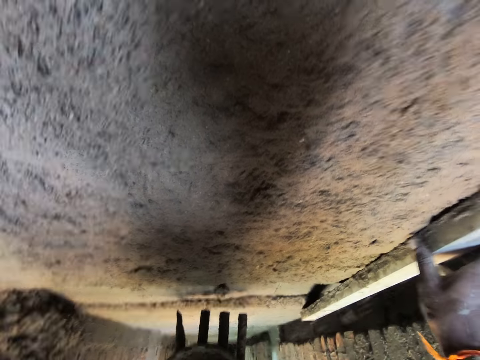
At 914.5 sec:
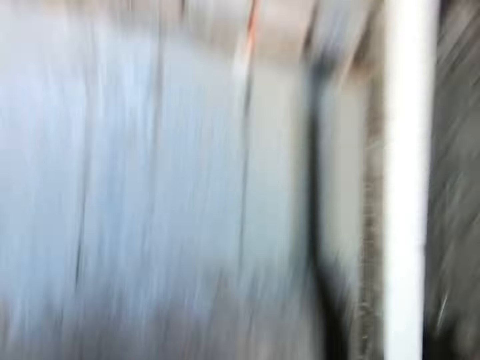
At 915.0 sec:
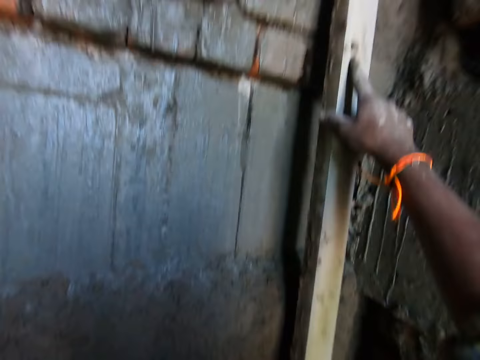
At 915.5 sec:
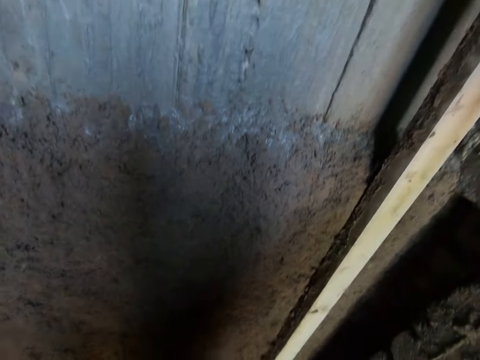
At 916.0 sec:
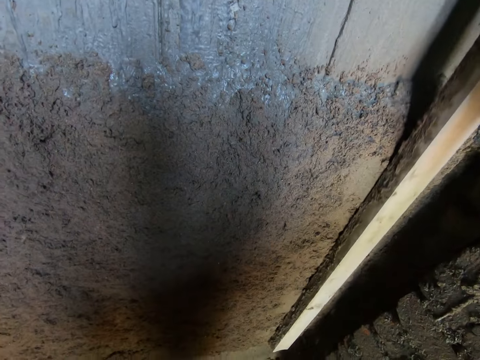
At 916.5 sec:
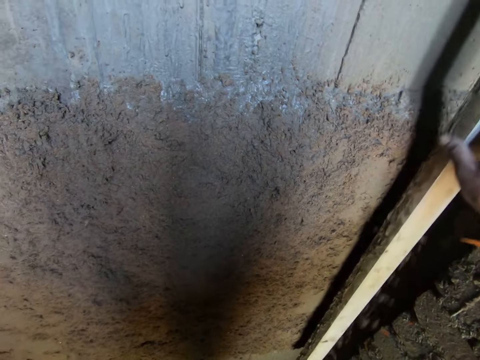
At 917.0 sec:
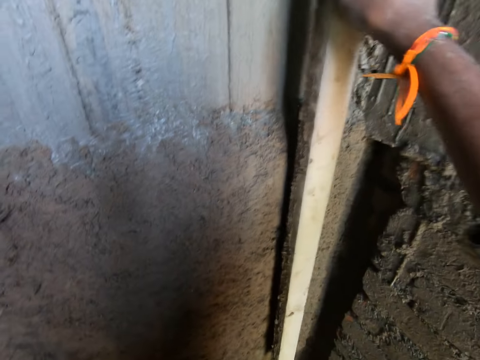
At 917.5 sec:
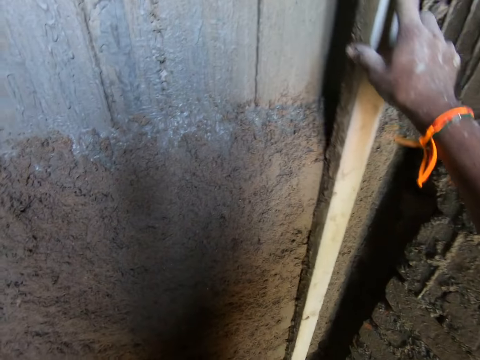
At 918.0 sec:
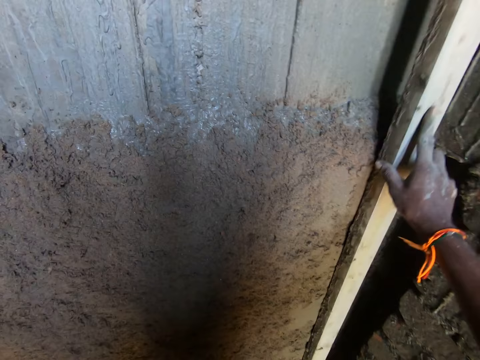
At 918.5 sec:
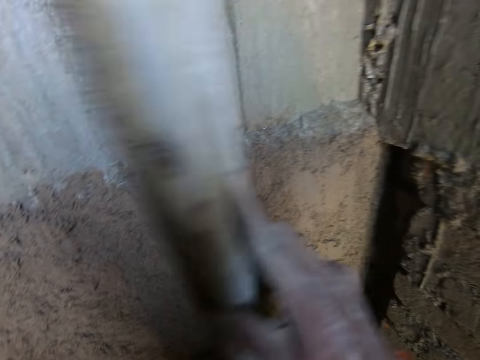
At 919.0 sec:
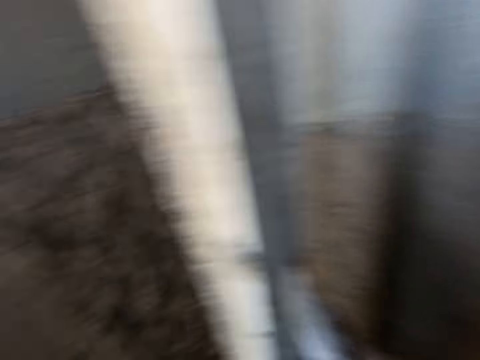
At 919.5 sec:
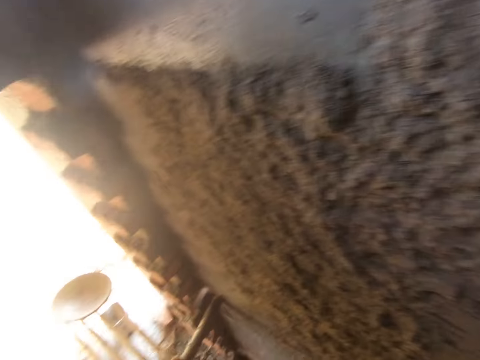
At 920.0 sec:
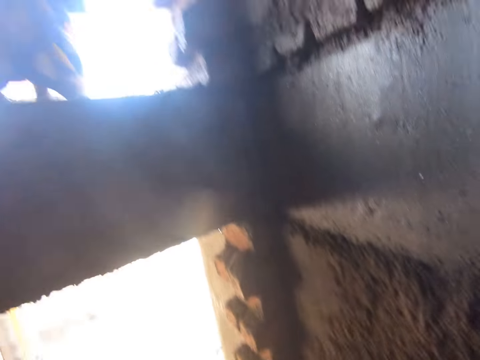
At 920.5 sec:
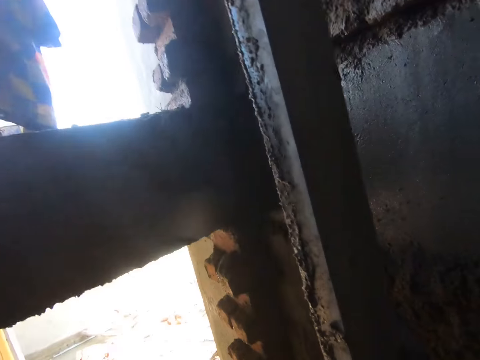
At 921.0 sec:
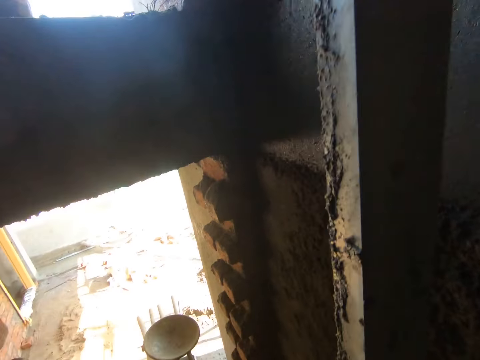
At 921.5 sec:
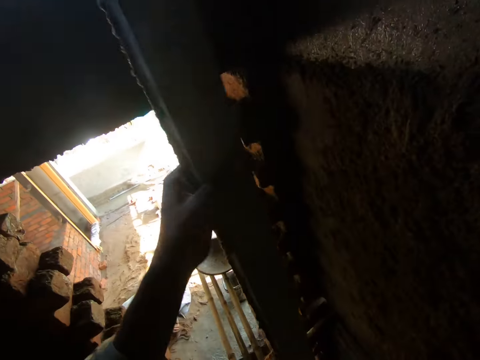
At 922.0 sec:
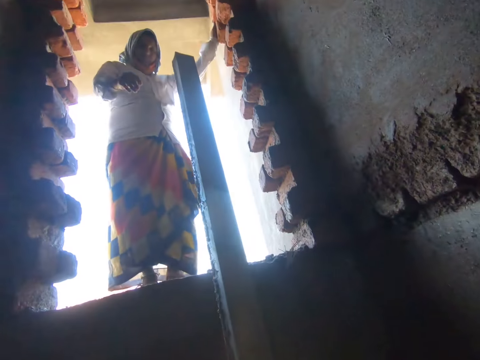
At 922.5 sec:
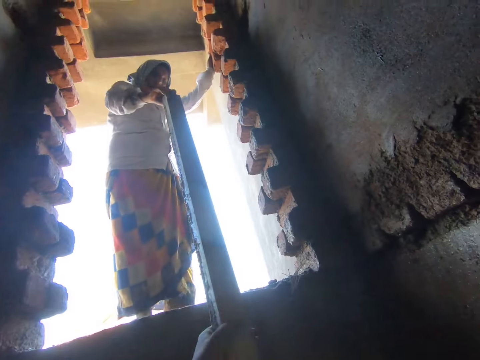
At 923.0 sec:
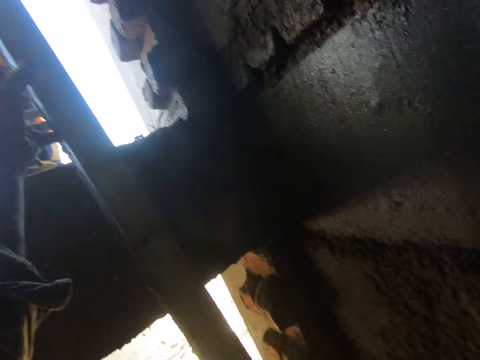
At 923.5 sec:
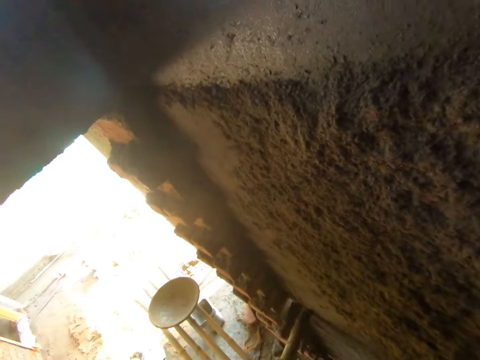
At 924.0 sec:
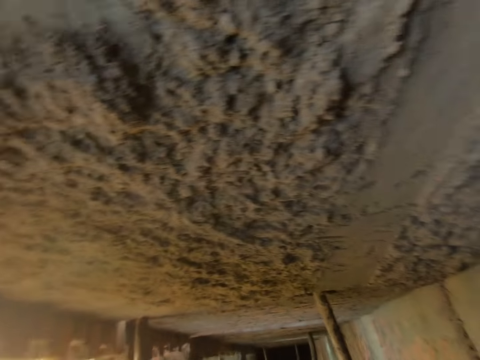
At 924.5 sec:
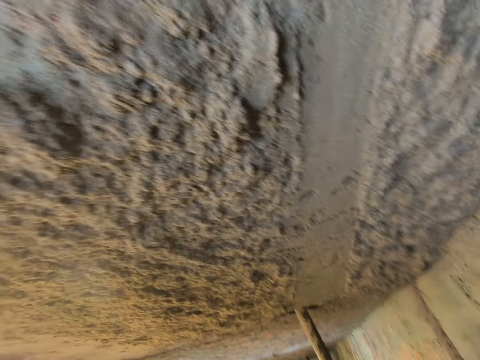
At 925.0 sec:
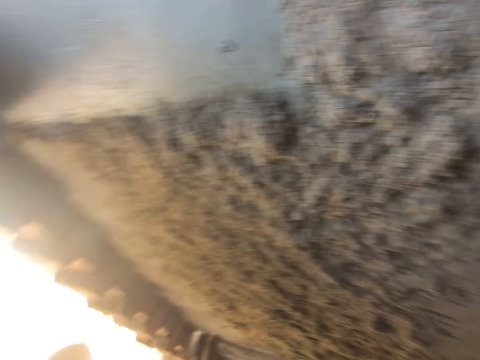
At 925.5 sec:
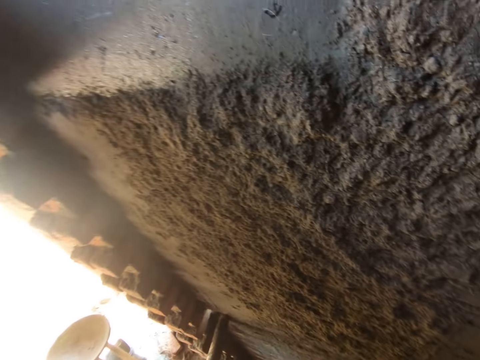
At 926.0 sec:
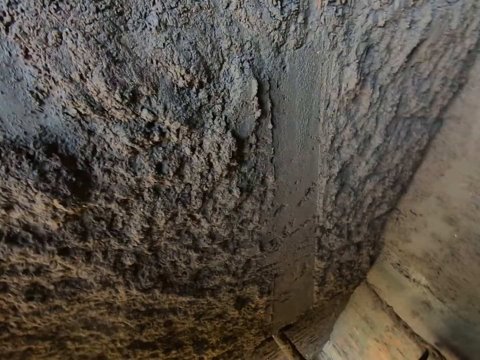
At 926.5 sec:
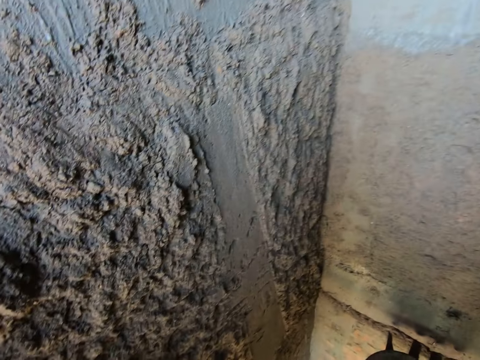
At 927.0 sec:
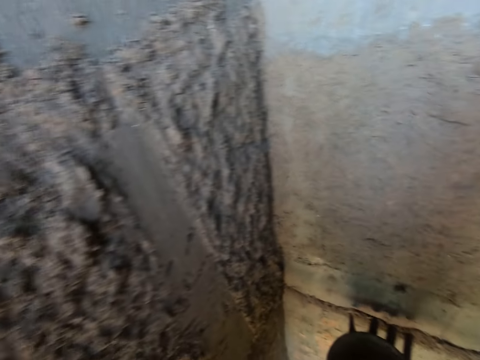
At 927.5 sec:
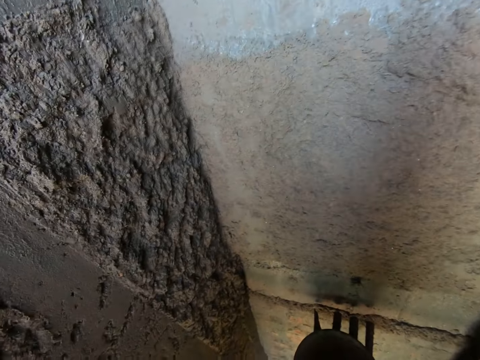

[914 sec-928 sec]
The camera wearer leans the wood on the wall. He levels sand on the wall with the wood. He moves around. He passes the stick or piece of wood to a woman with his left hand. The woman picks the piece of wood from the camera wearer. The camera wearer looks around.

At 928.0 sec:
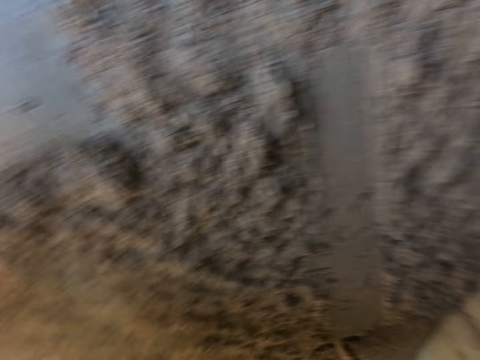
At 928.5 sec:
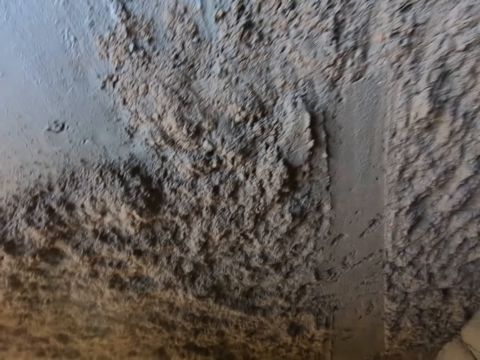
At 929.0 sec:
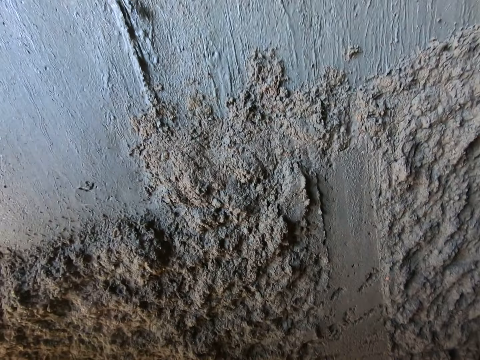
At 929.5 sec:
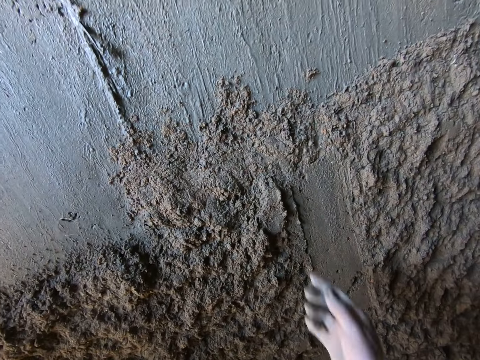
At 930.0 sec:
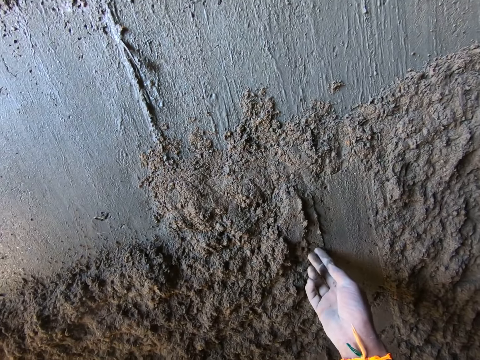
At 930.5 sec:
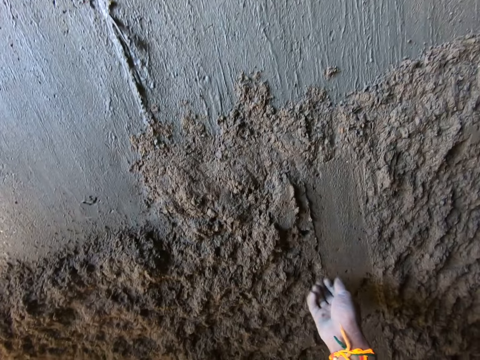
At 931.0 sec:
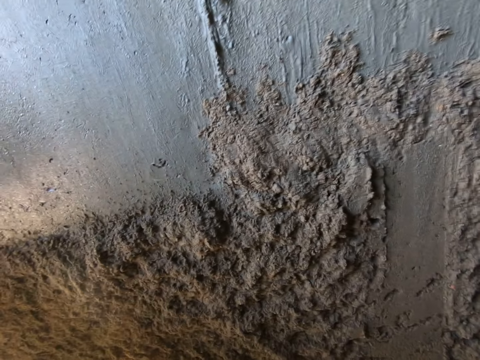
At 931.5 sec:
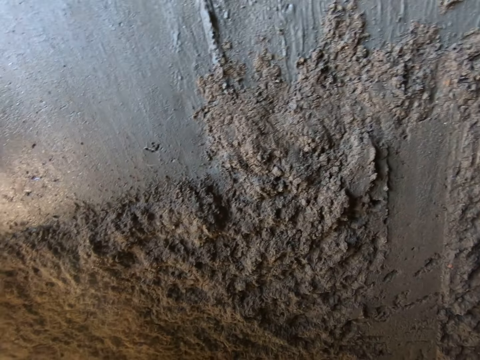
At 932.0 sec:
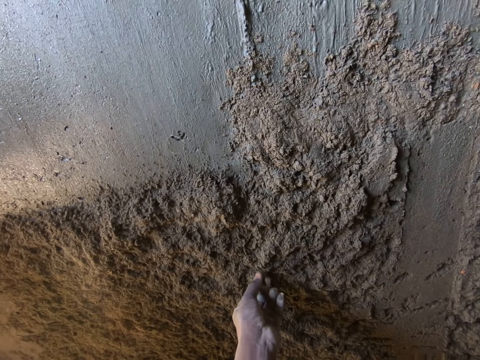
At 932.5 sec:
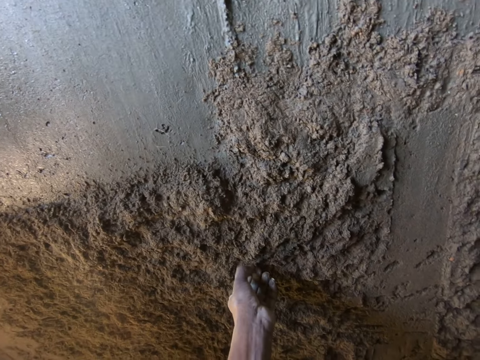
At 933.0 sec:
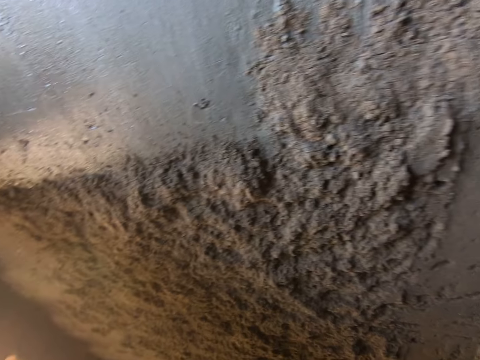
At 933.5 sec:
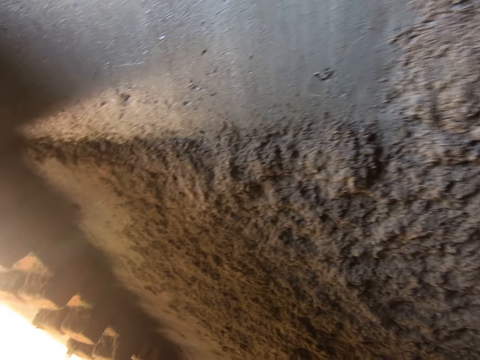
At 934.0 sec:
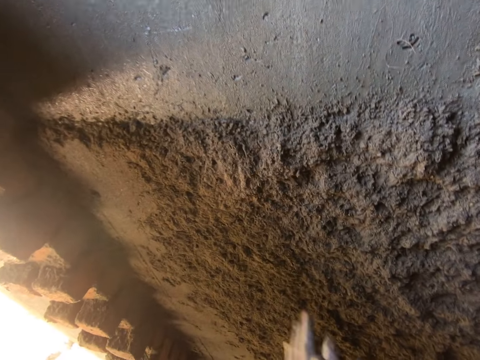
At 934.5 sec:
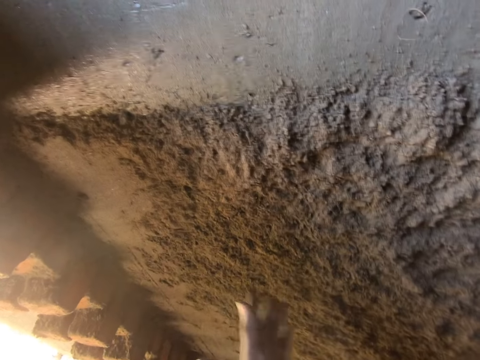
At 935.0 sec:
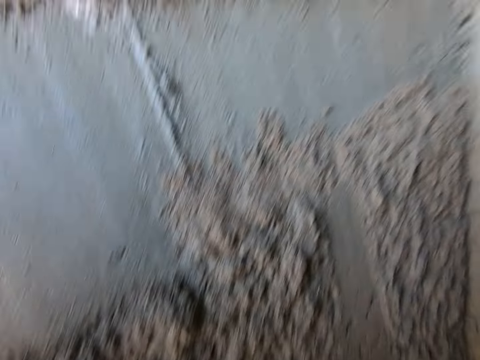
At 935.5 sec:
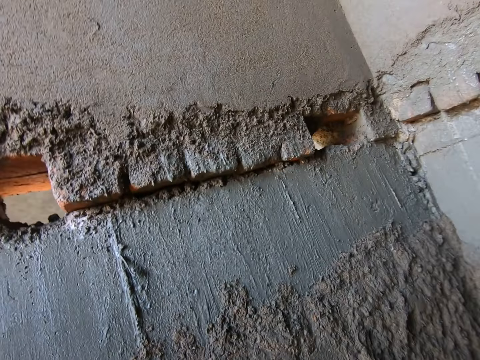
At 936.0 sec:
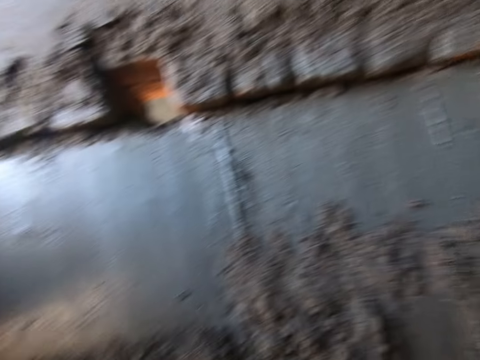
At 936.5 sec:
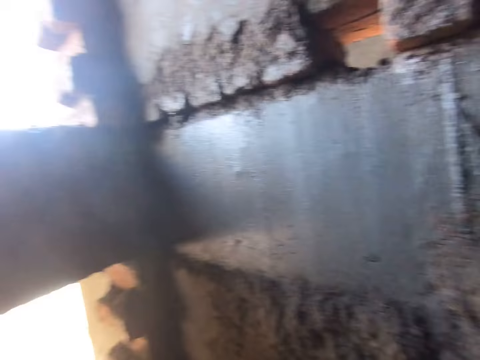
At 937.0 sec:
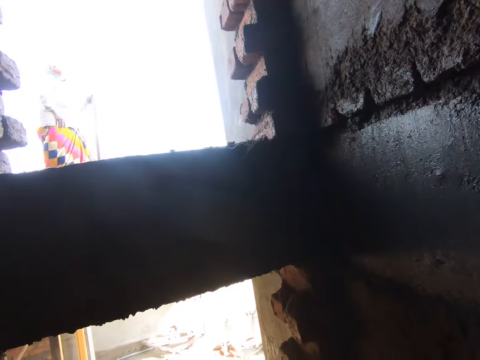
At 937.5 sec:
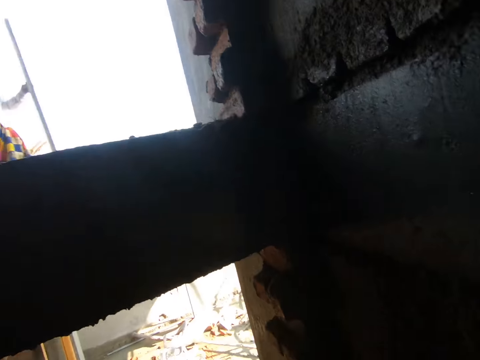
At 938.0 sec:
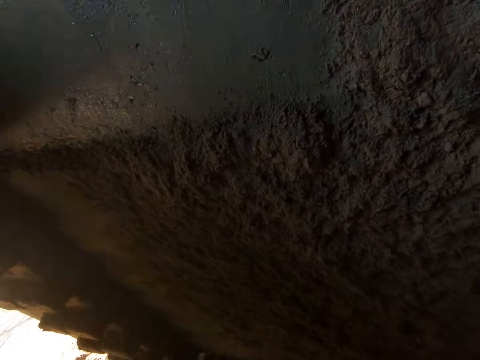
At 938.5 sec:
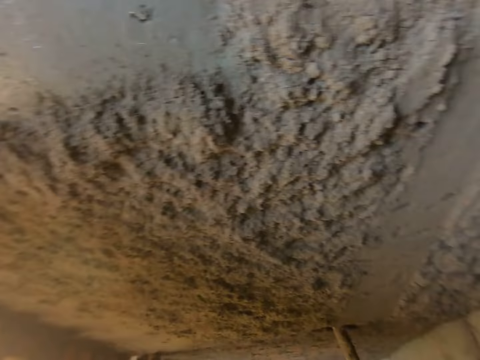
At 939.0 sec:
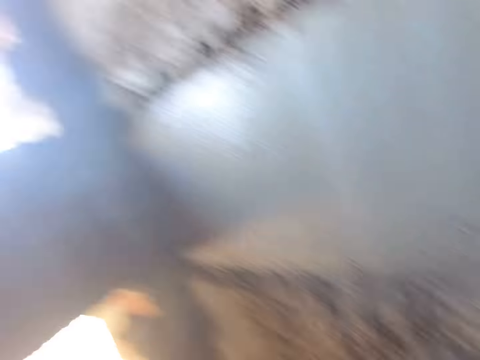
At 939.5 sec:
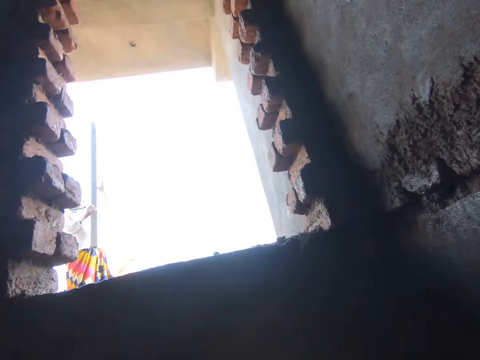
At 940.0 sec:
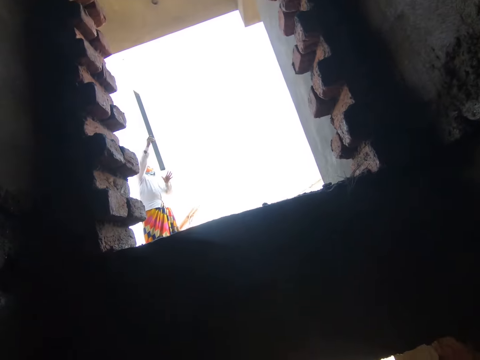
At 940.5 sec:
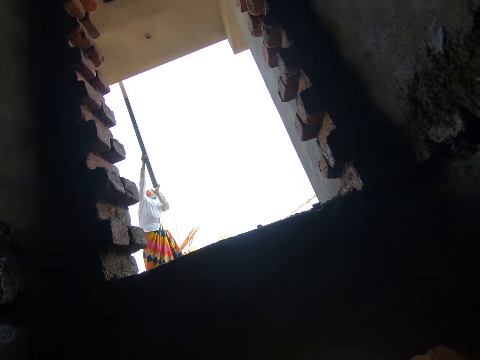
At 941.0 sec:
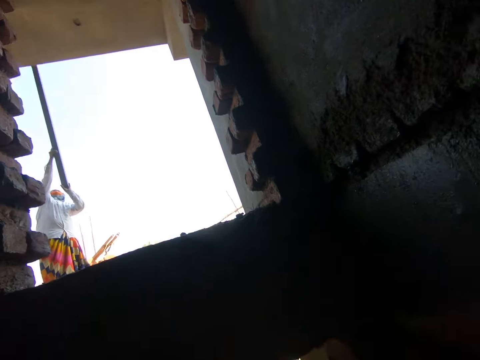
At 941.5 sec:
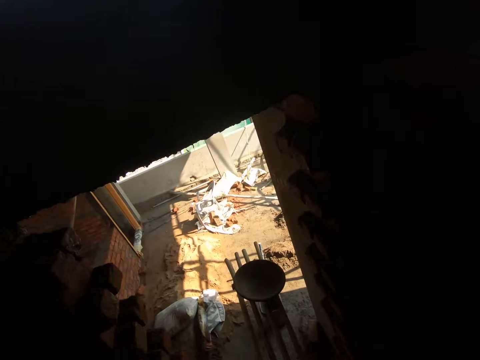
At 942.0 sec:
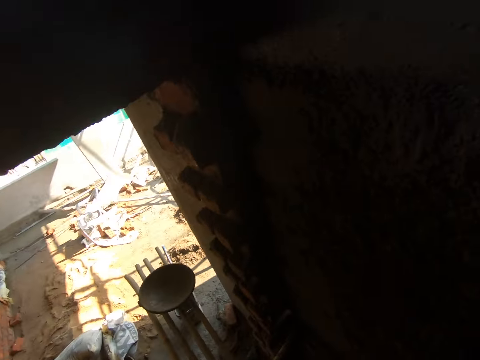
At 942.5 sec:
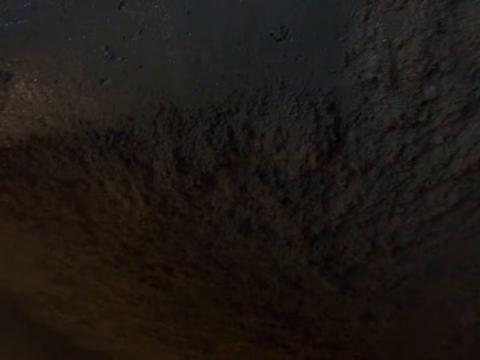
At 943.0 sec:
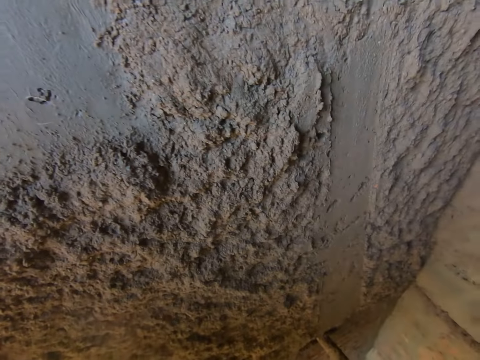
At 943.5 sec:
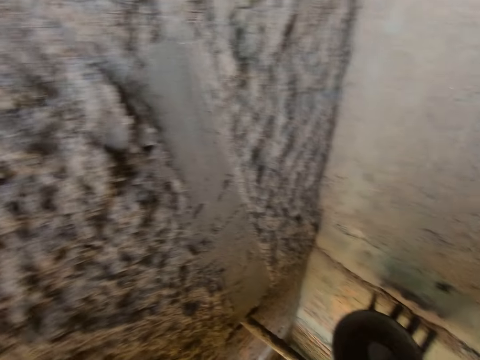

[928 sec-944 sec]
The camera wearer removes a stone on the wall. They look around. They remove something from the wall. They look around. They wipe hands. They look around. A woman moves around. The woman lifts a piece of wood upwards. The woman holds the stick with both hands.
